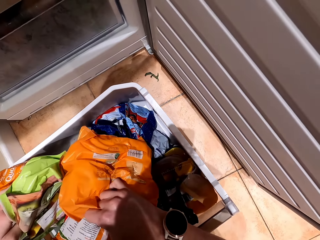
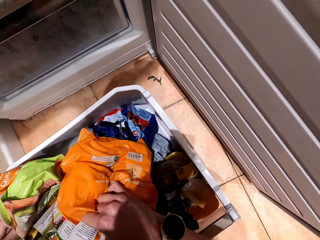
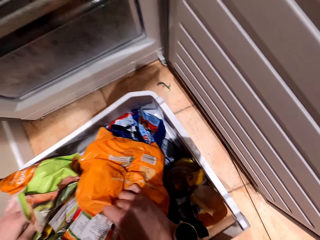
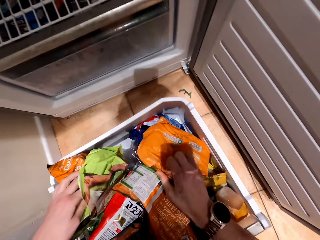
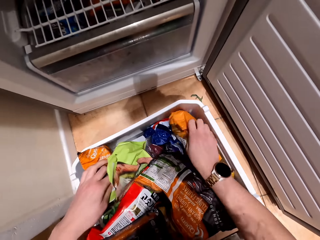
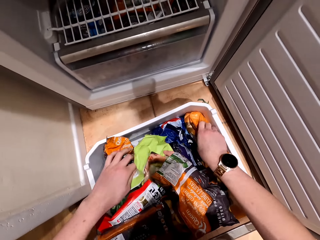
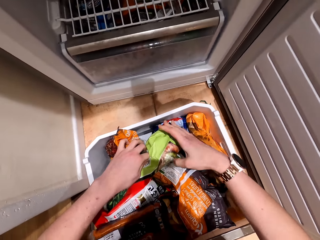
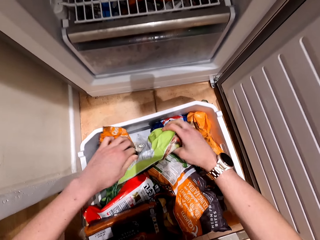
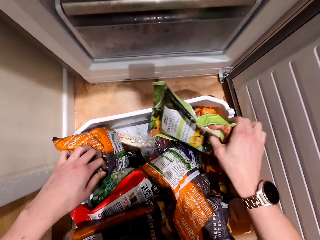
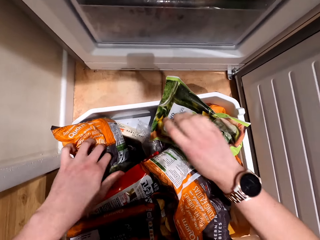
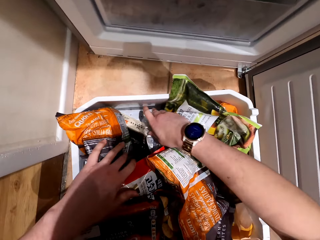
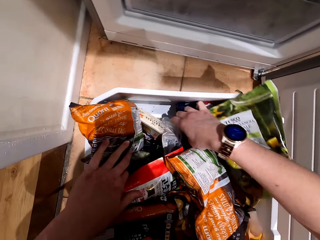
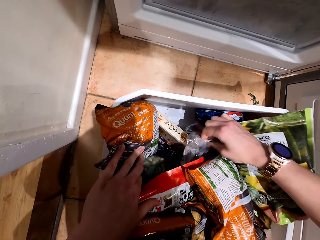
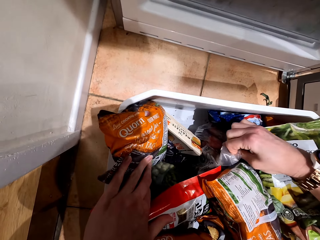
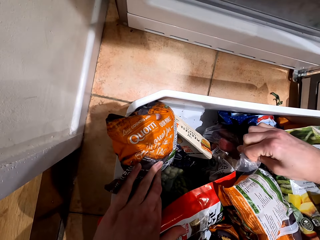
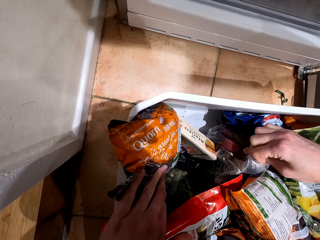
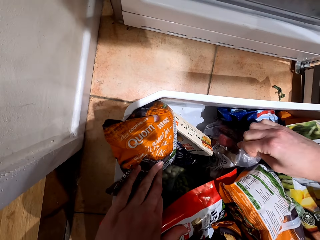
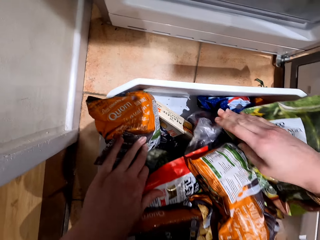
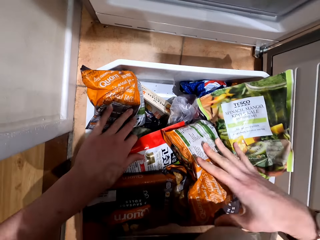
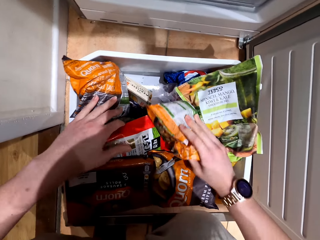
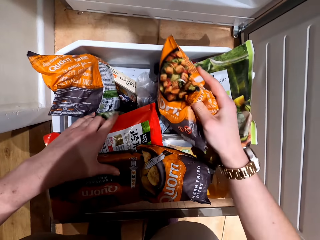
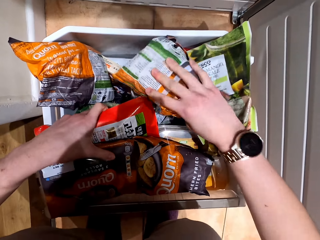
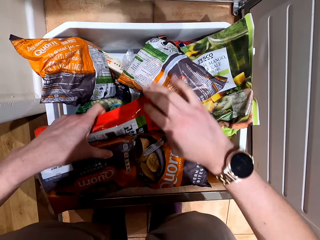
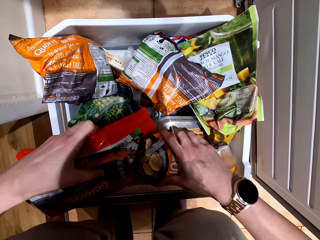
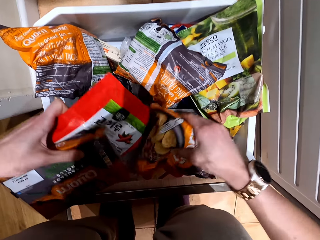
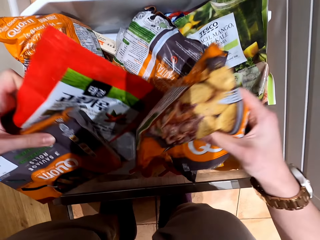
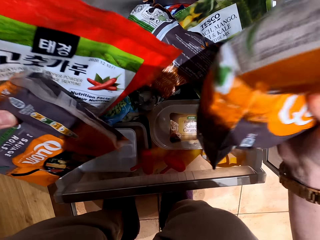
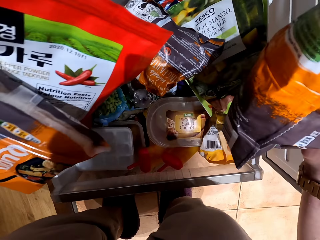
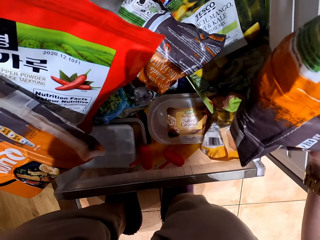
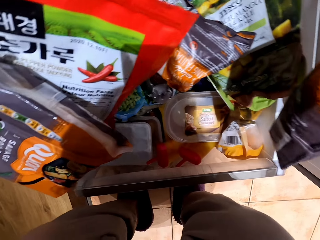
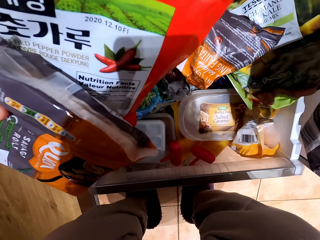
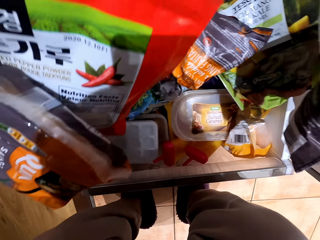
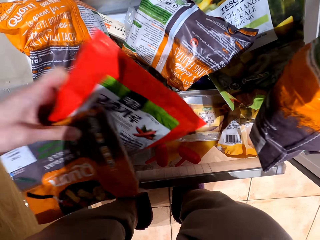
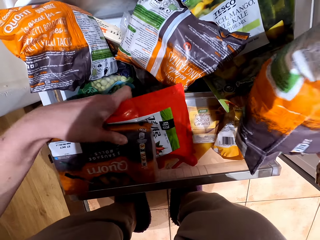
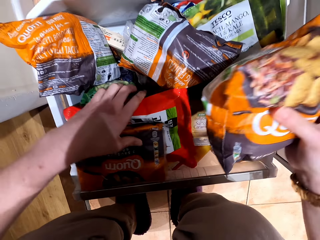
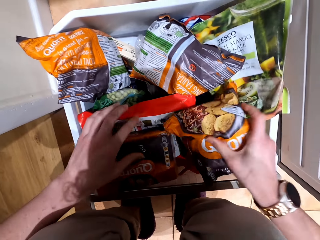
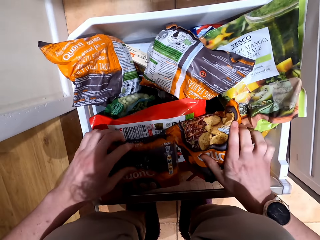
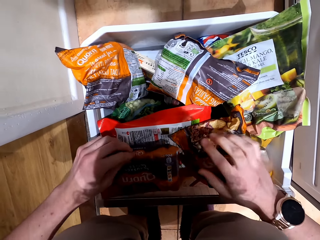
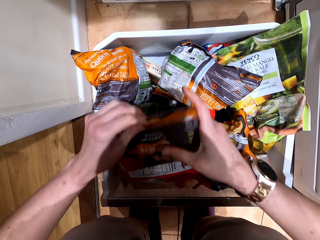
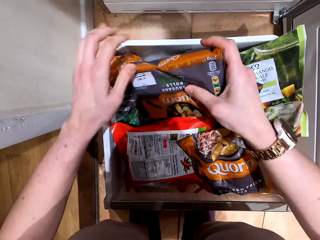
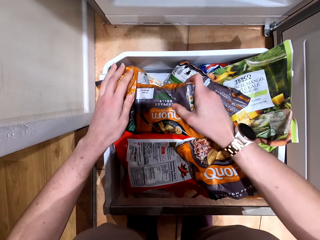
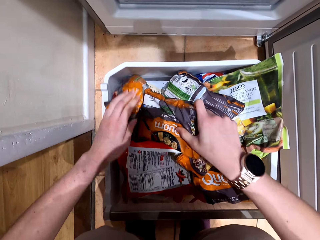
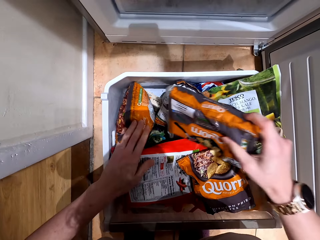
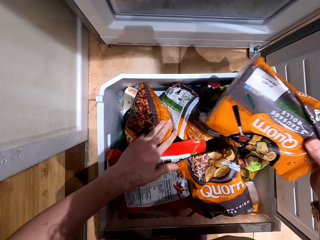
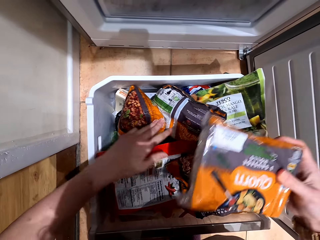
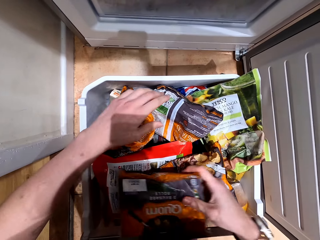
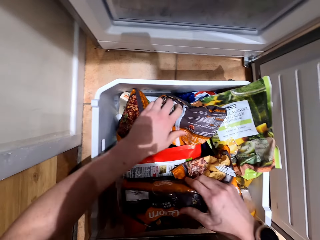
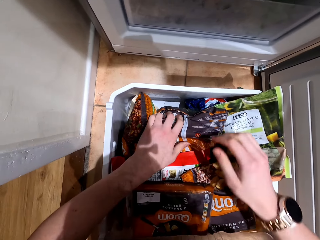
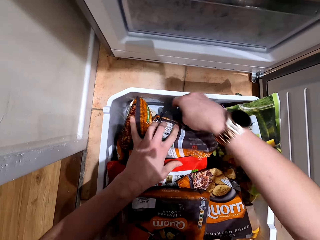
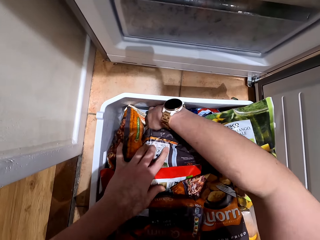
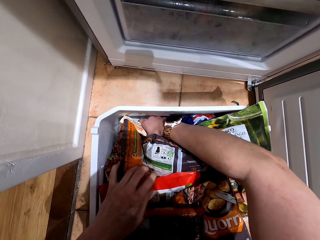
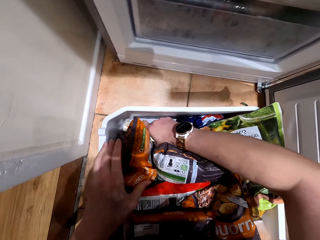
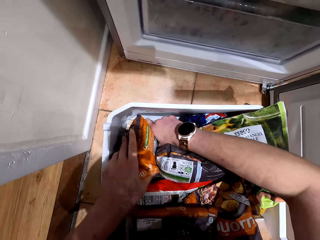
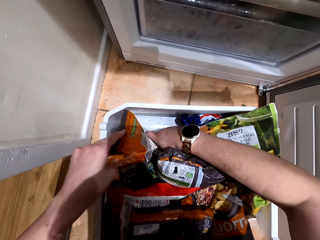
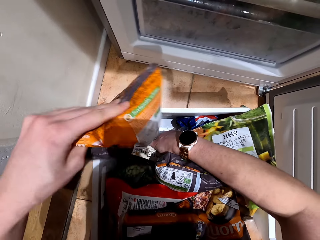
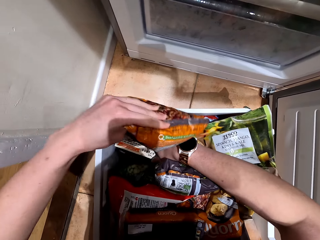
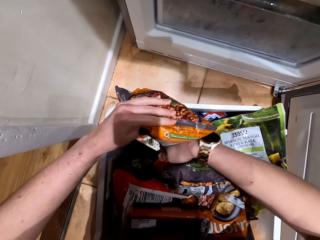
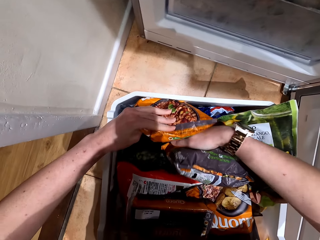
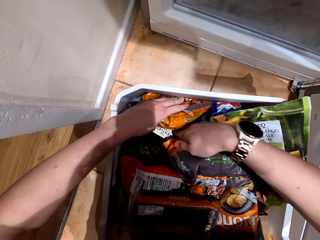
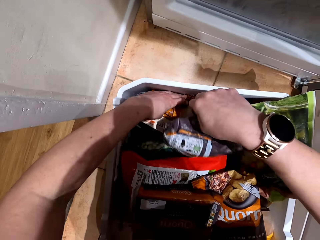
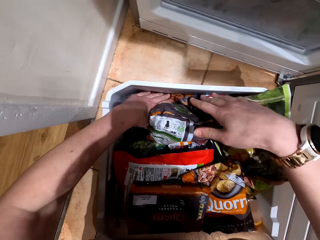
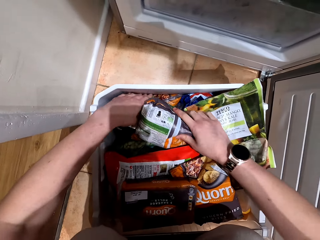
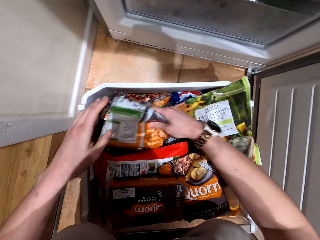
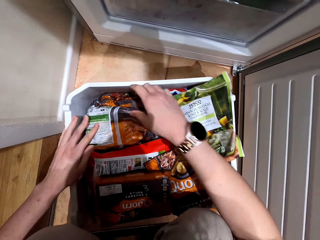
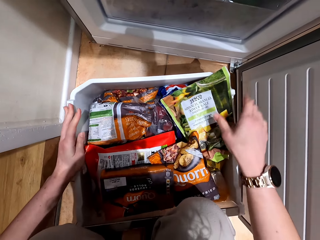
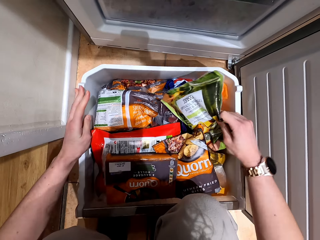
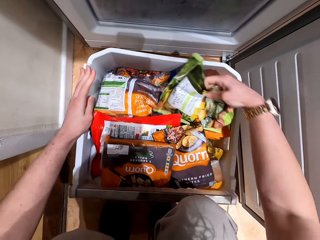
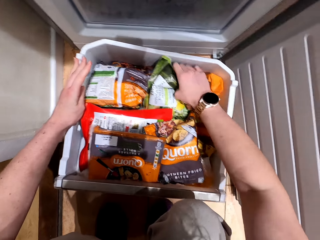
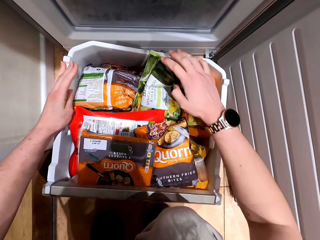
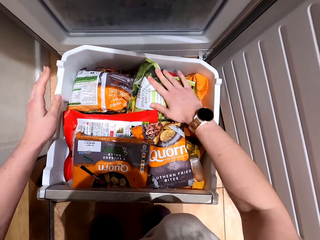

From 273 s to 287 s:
The camera wearer converses with a female. They move the tray aside.

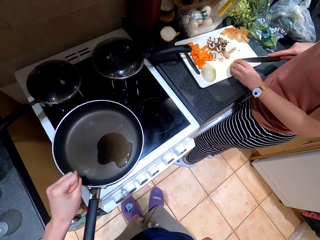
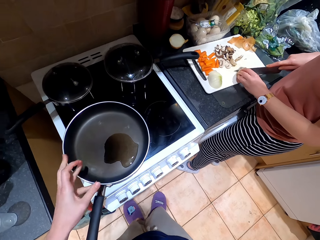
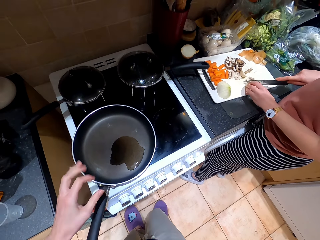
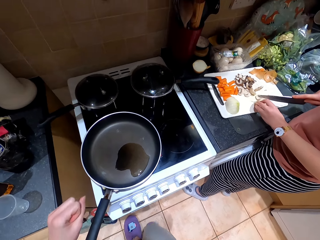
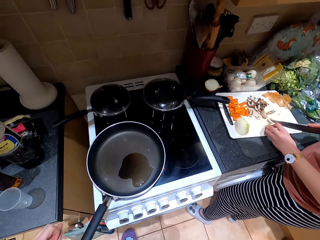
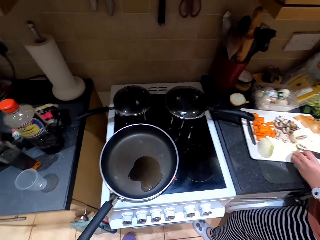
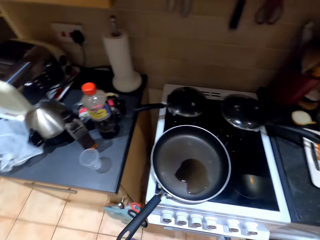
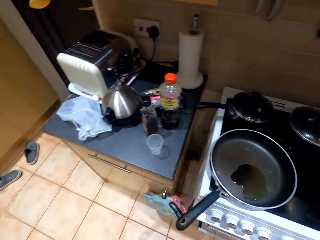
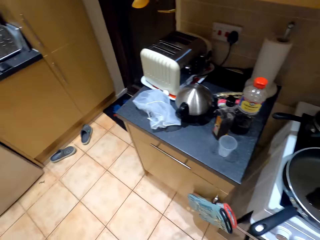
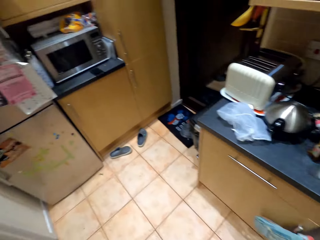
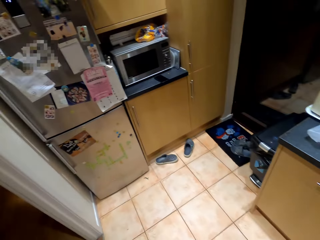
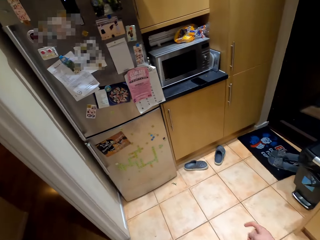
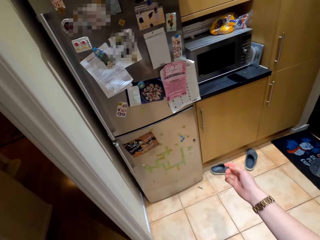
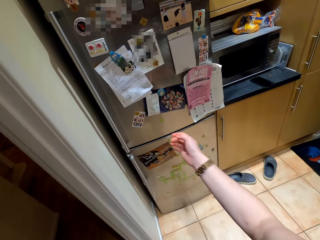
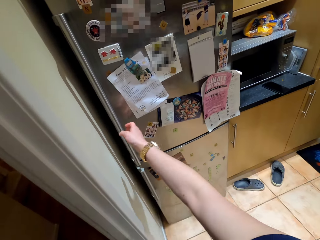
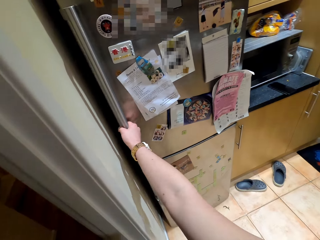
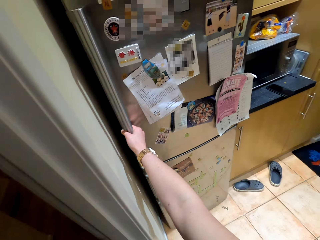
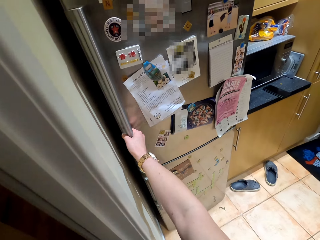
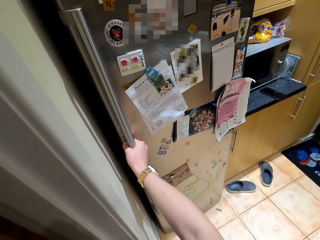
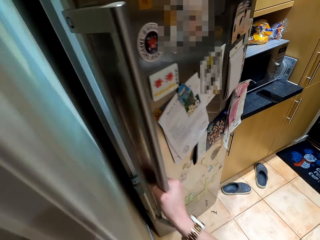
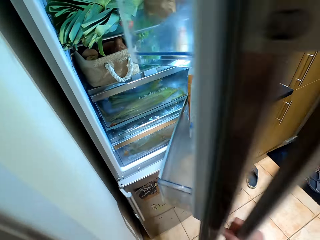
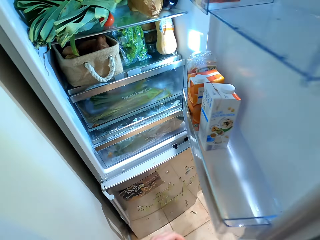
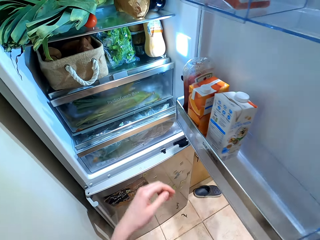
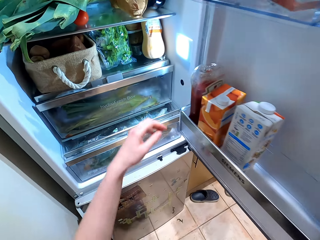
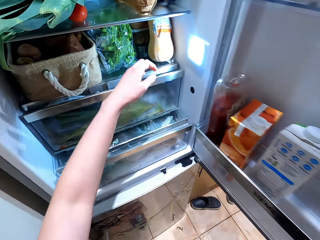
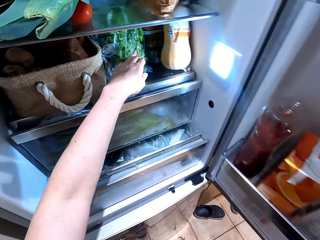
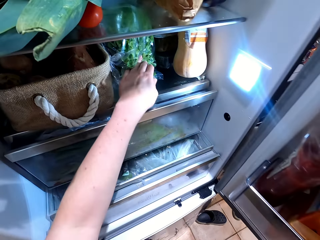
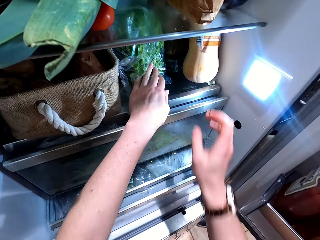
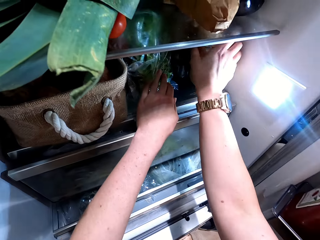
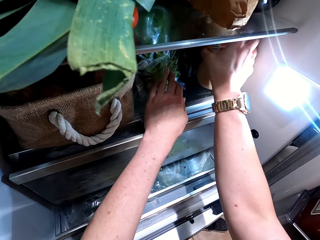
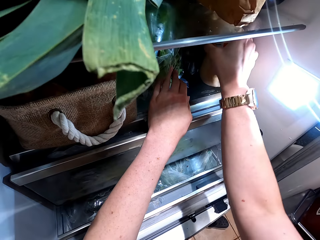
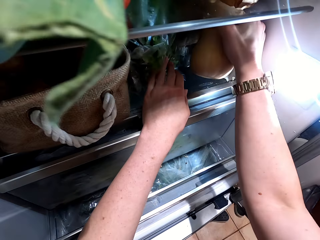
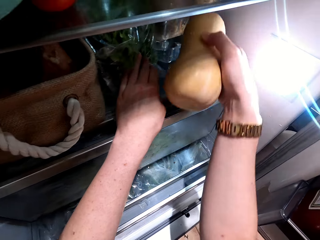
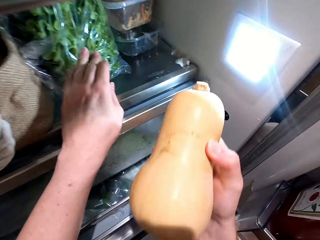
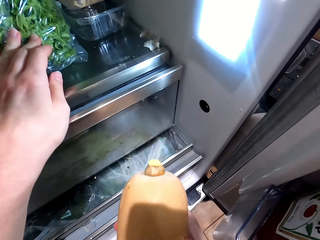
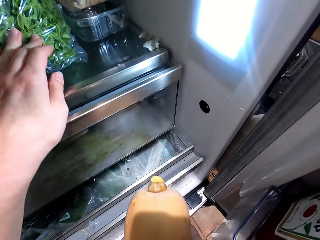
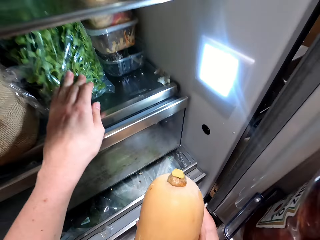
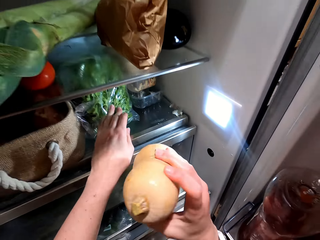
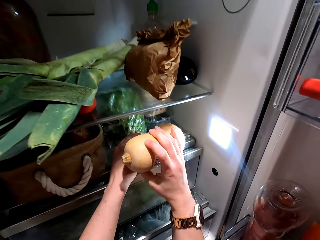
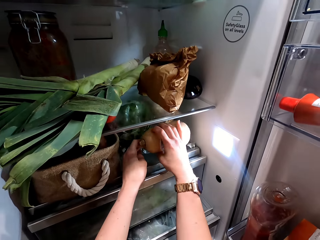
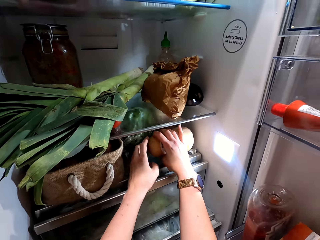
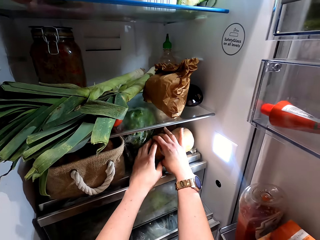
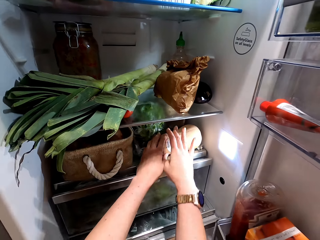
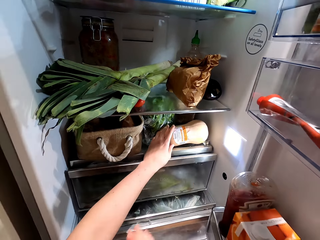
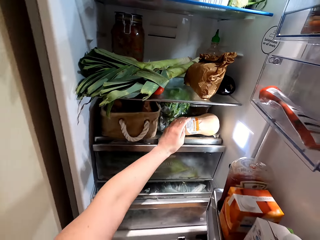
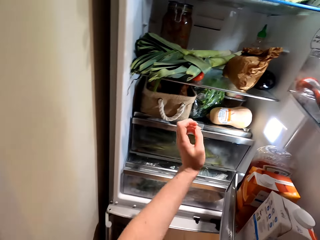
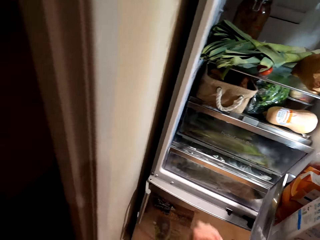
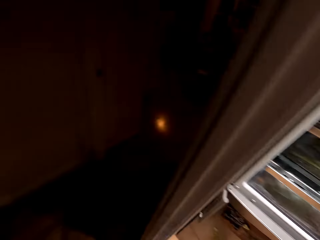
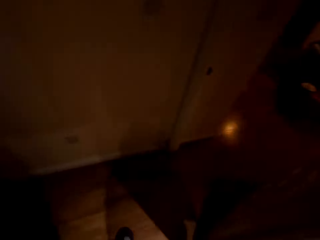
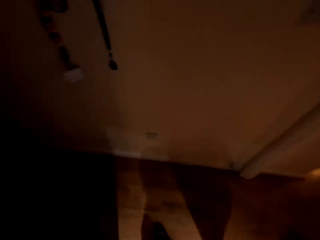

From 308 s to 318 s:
The camera wearer walks around the kitchen. They open the fridge. They pick the pumpkin from the fridge. They place the pumpkin in the fridge.
